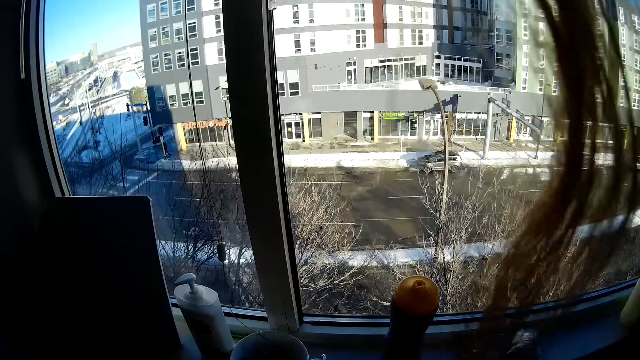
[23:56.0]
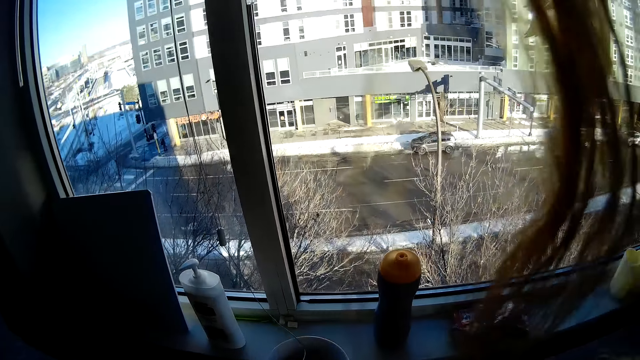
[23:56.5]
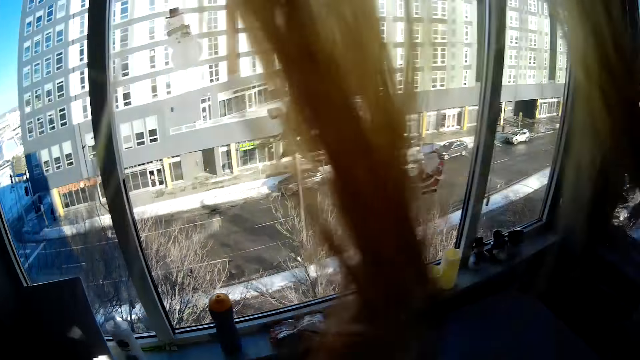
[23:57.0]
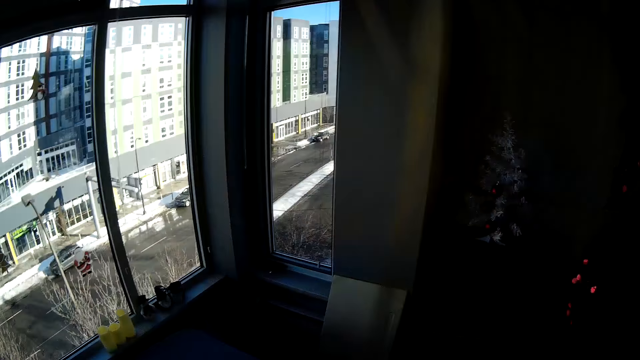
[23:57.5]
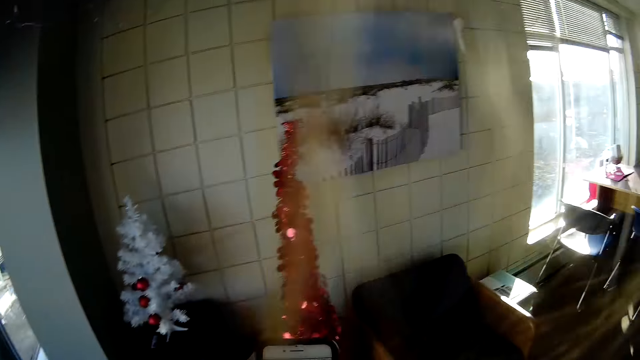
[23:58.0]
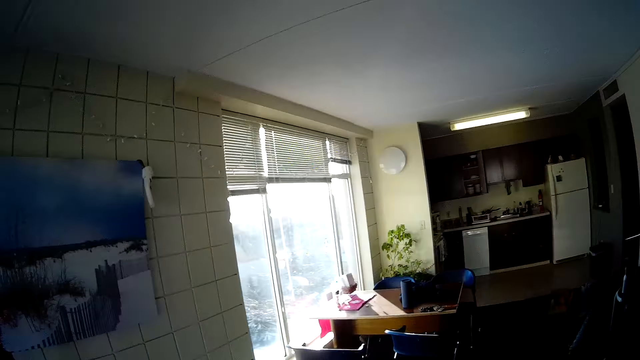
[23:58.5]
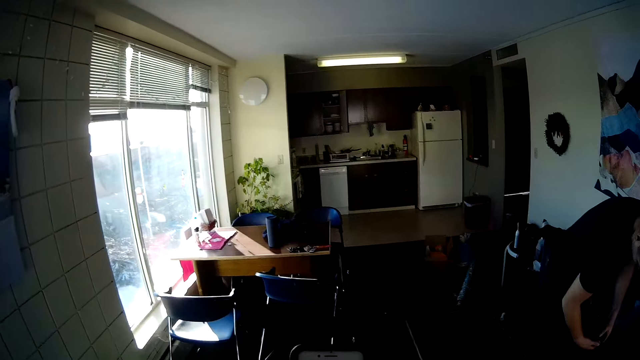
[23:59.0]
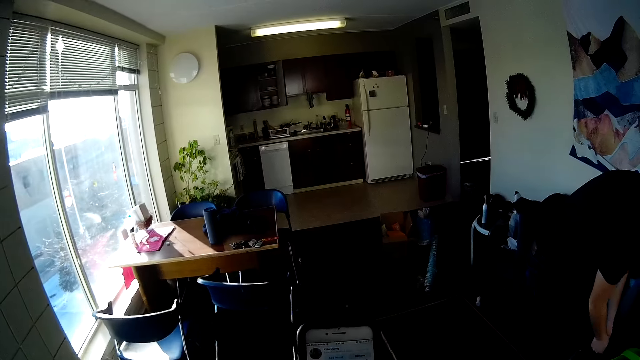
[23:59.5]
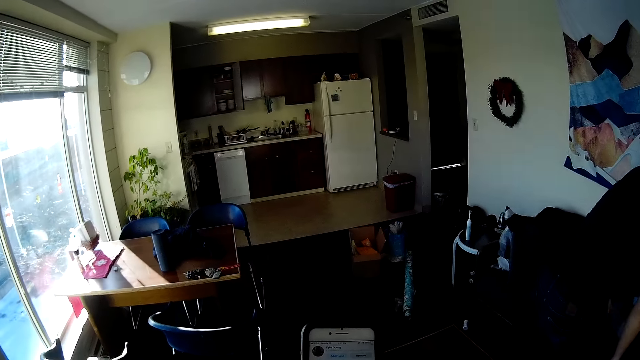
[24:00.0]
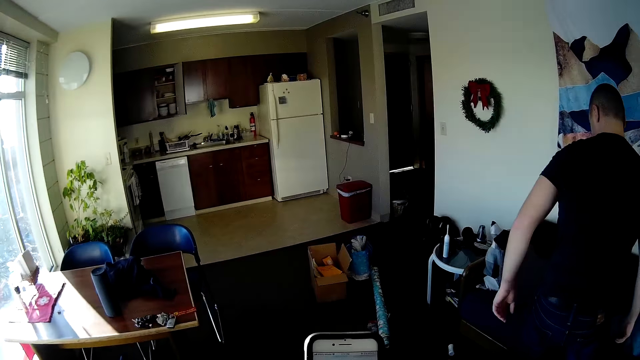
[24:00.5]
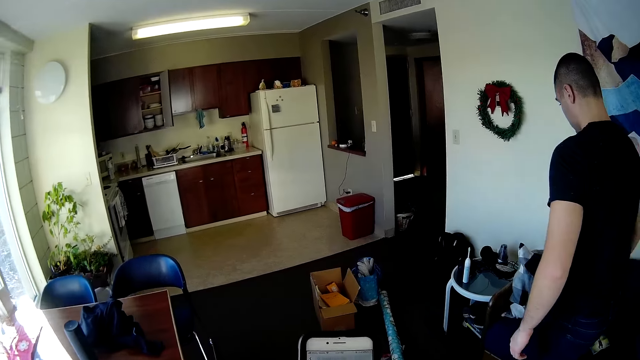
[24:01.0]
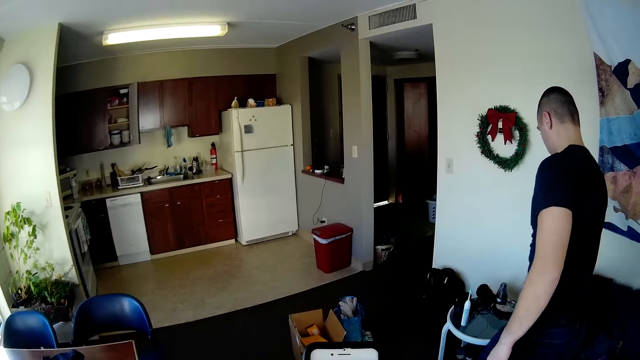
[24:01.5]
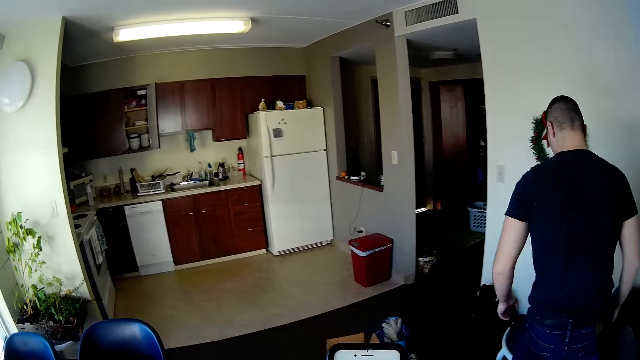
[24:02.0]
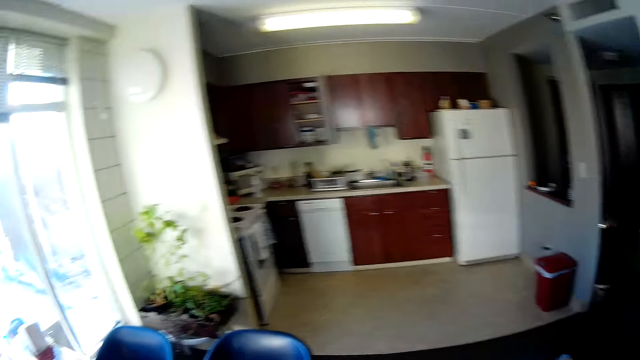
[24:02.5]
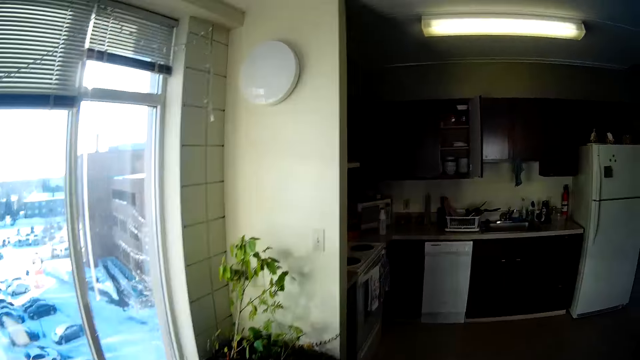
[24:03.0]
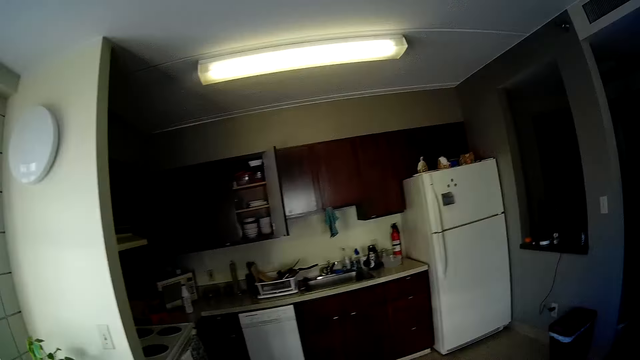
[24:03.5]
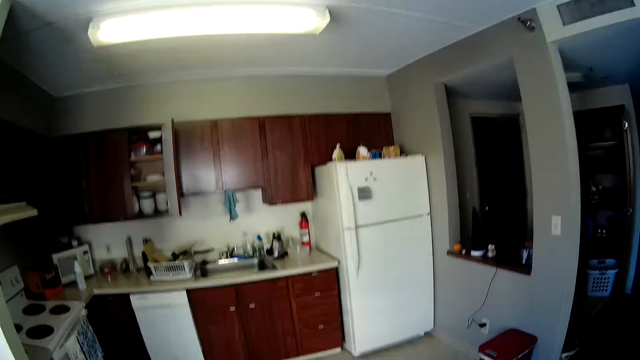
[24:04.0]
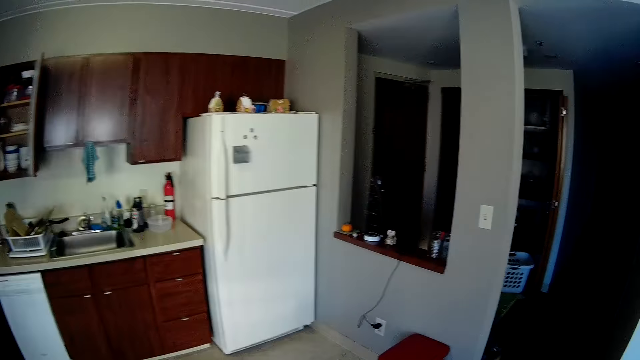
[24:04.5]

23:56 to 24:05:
The camera wearer picks up something. They walk while scrolling the phone.

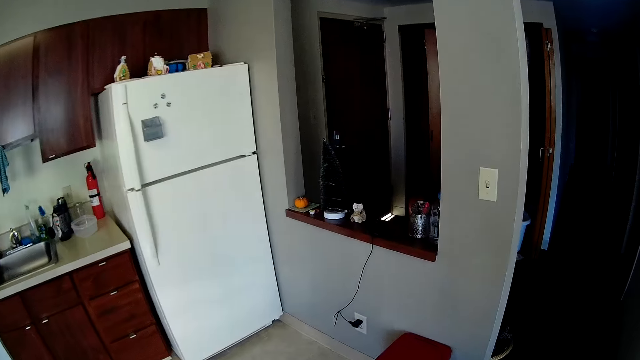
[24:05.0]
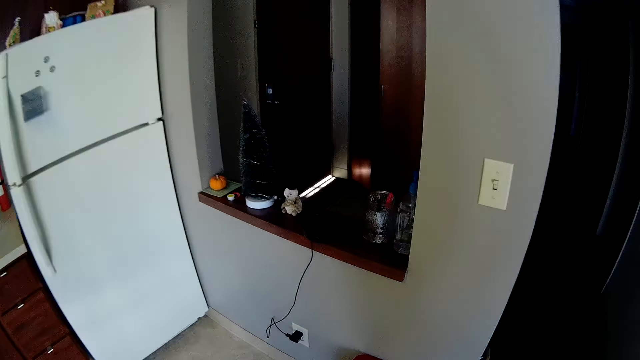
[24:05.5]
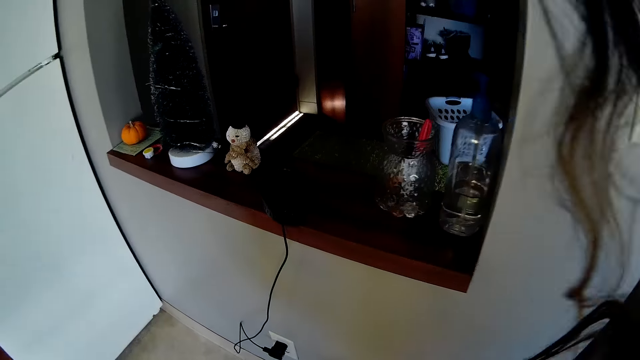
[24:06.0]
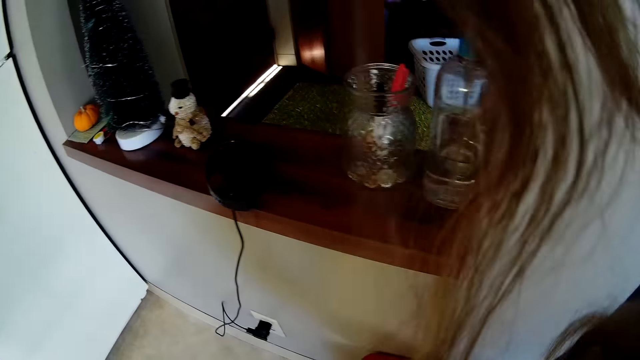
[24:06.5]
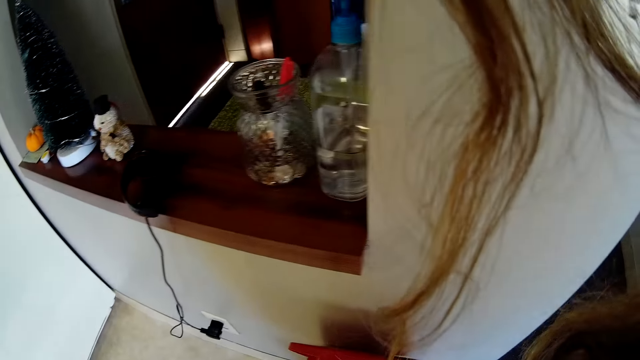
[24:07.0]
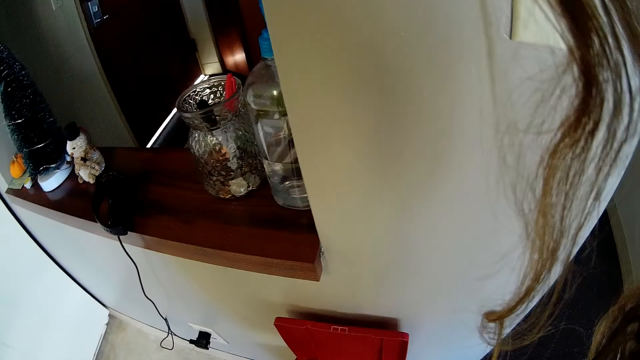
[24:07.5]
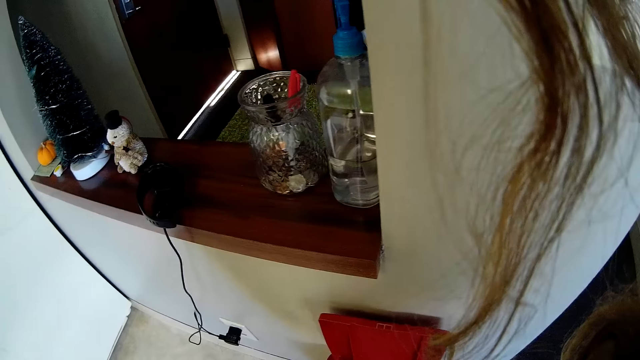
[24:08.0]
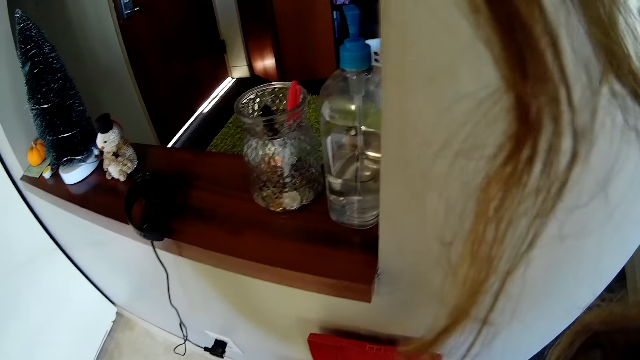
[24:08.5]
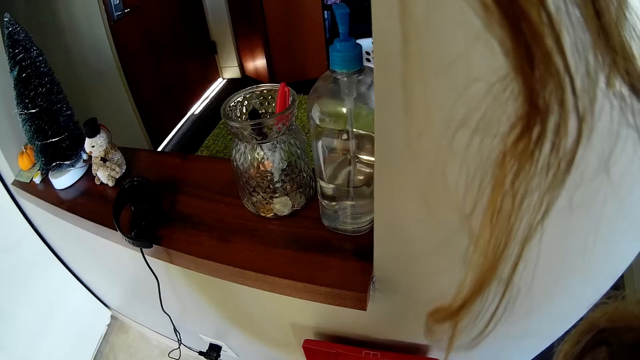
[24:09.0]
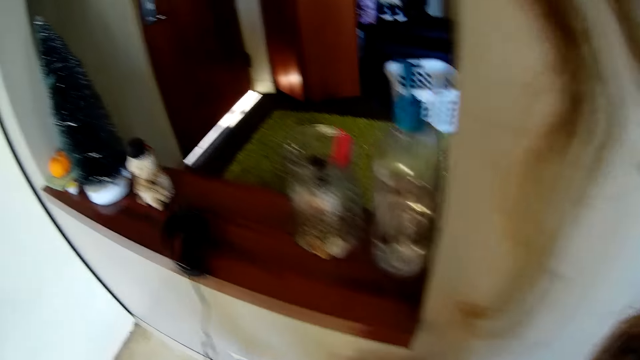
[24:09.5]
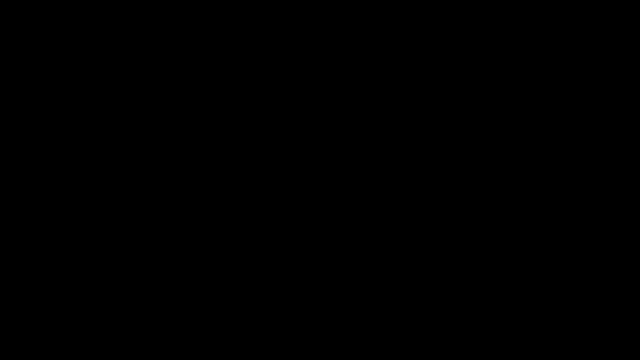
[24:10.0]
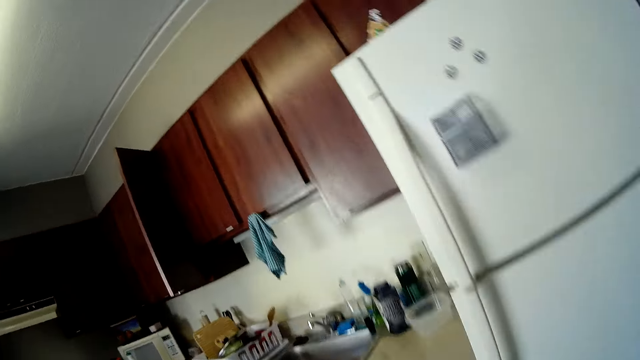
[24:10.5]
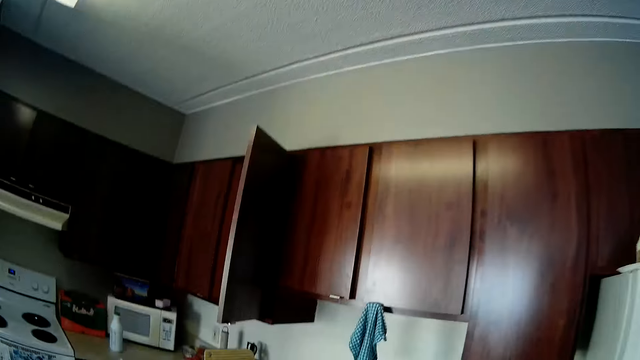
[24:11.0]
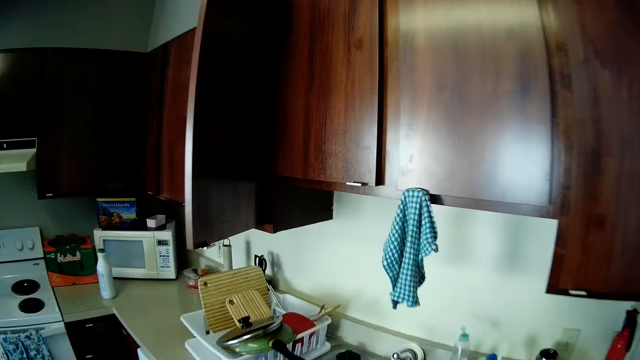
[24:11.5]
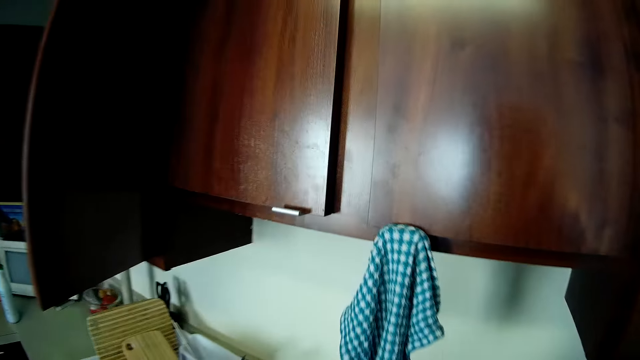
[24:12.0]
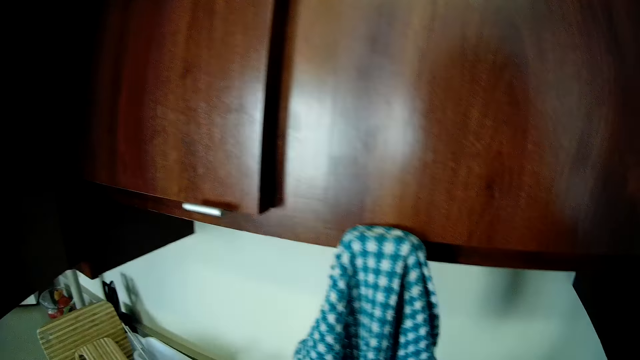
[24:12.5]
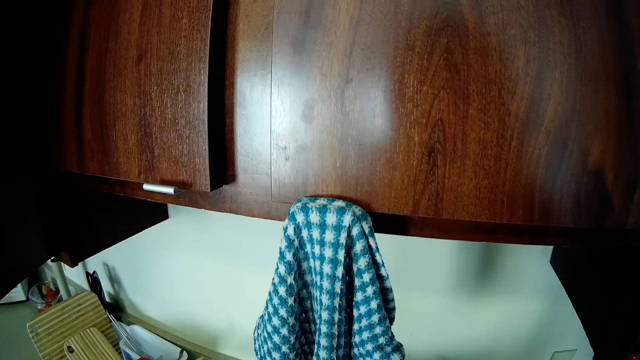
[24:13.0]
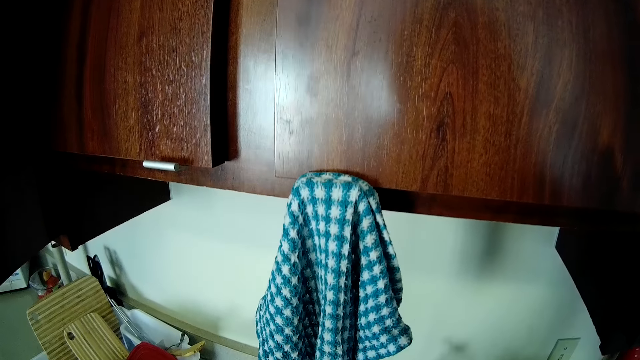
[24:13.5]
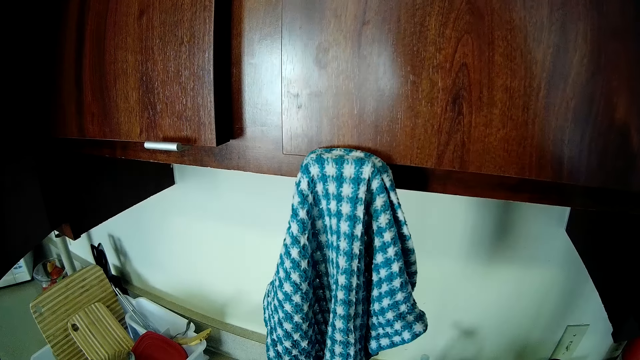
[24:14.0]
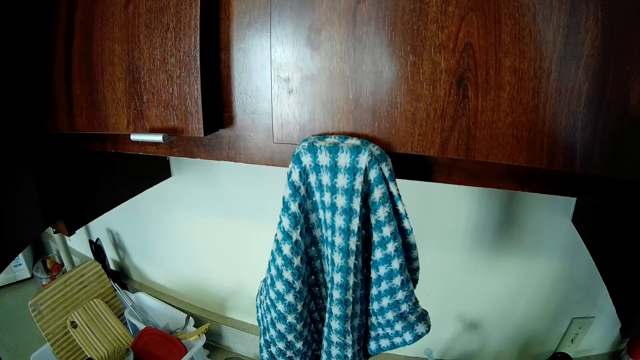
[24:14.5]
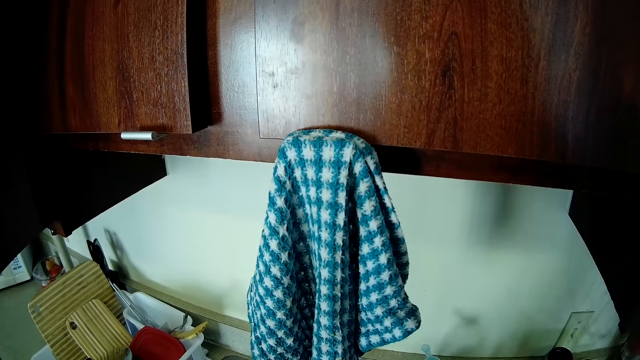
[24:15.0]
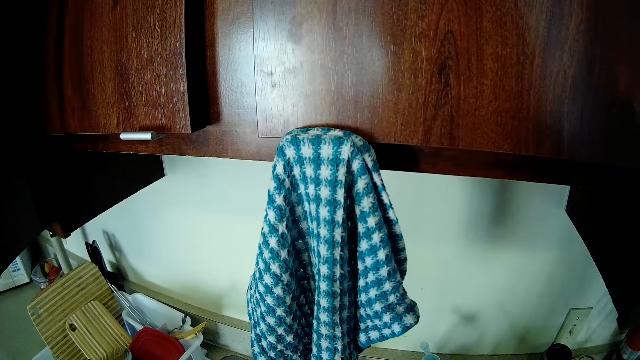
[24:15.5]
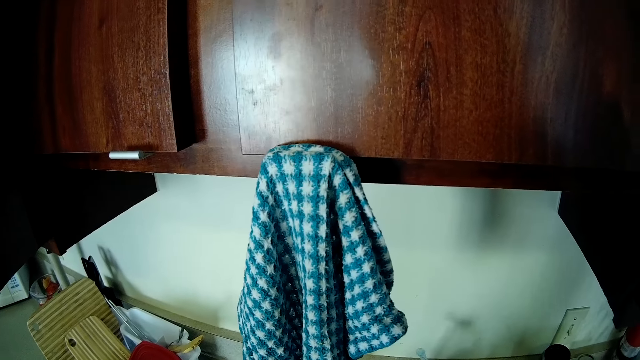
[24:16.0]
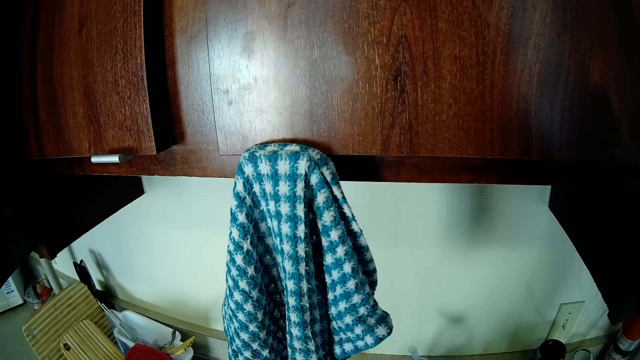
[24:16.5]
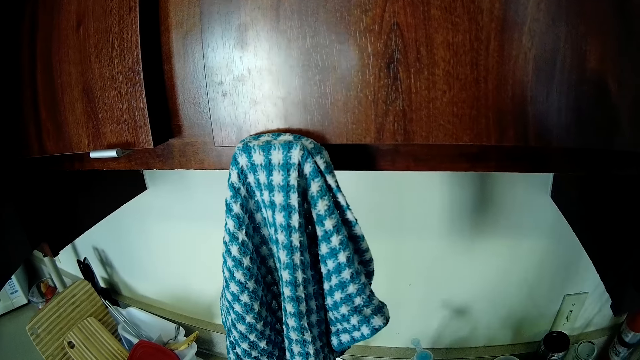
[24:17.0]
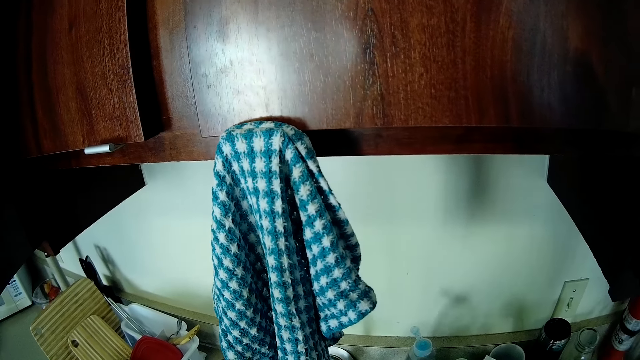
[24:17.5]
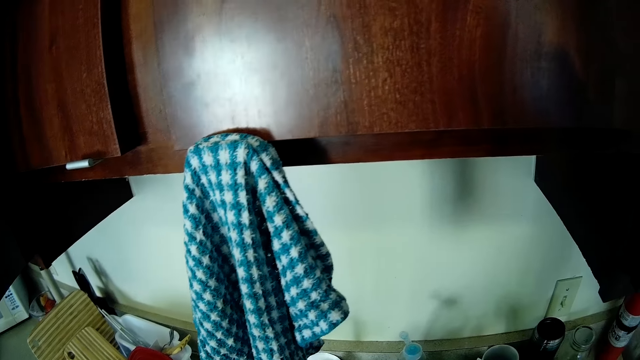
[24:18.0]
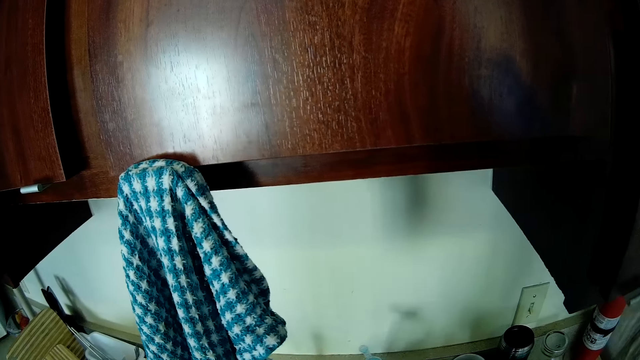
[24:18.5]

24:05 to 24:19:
The camera wearer opens the dustbin. They walk around.
